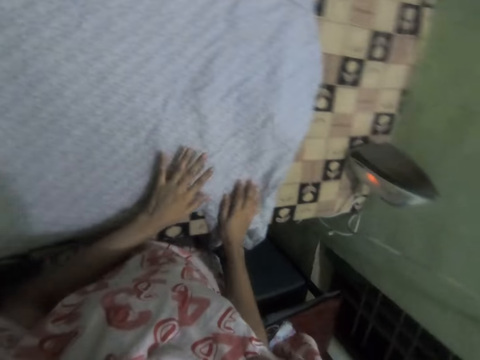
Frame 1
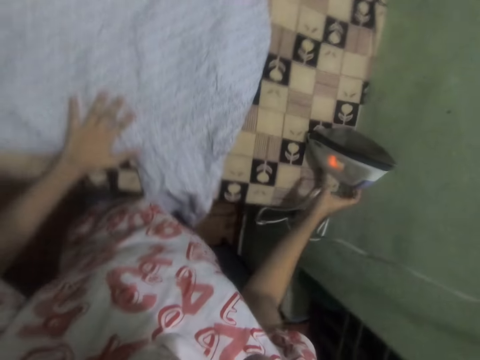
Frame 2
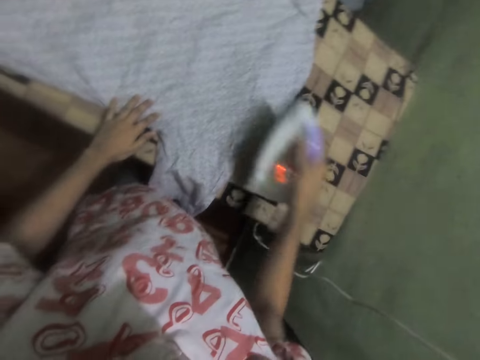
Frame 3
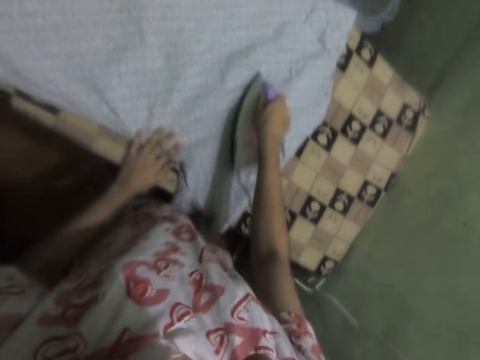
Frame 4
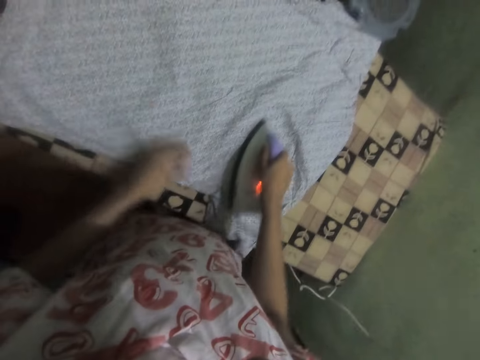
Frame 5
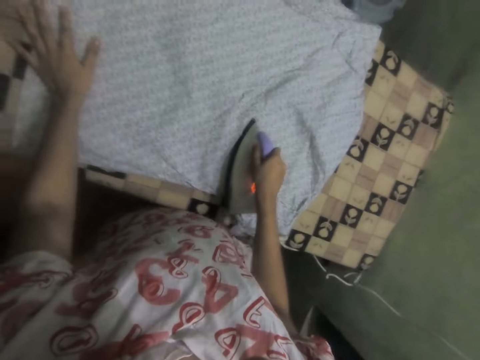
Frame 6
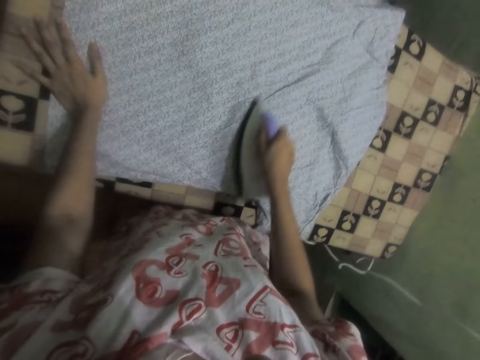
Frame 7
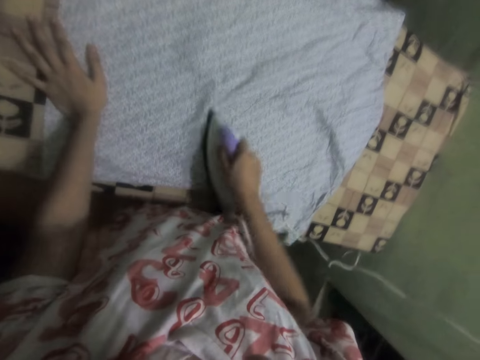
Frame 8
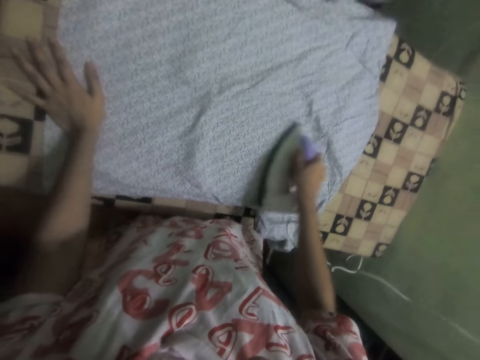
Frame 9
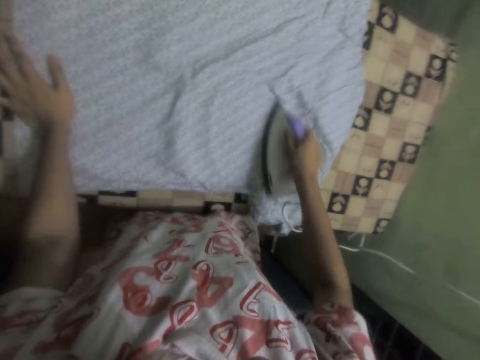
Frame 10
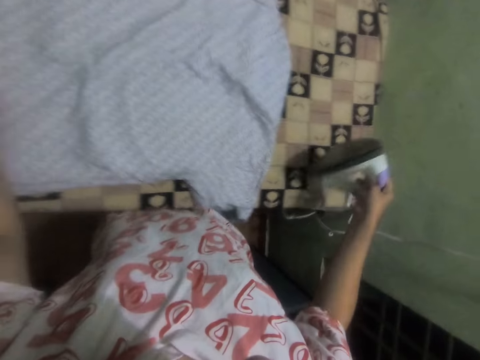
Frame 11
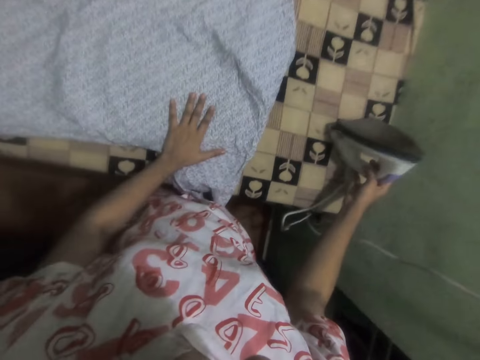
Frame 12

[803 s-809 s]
The camera wearer picks up the iron, irons the shirt, and places the iron on the ironing board.

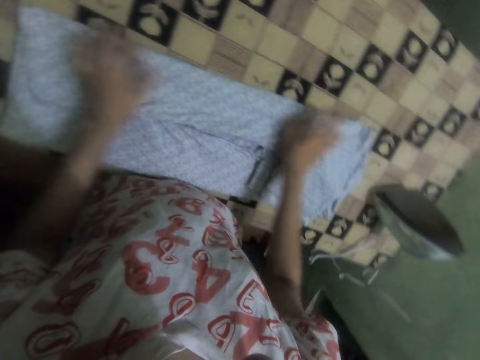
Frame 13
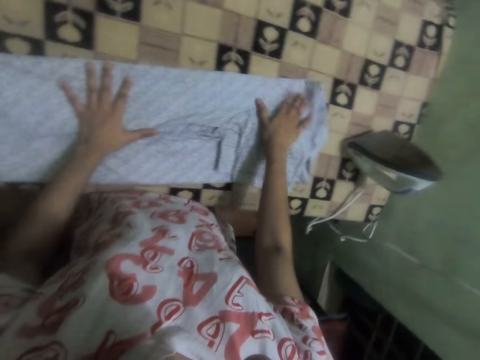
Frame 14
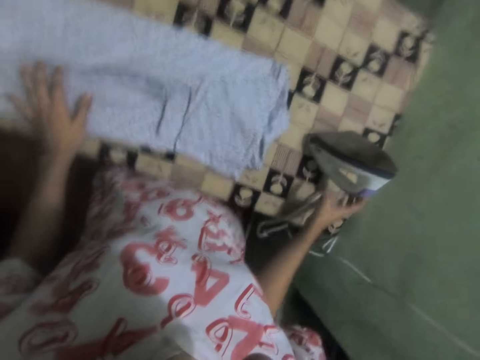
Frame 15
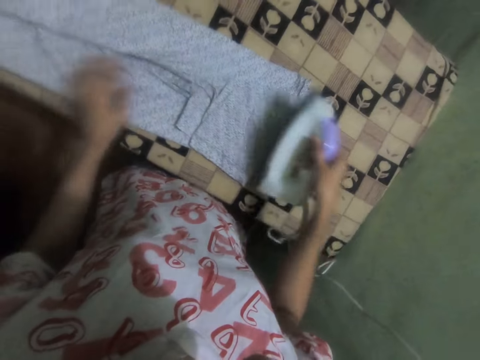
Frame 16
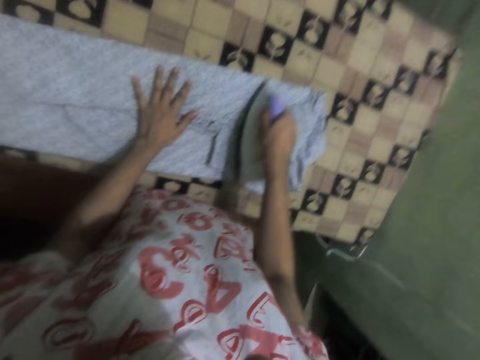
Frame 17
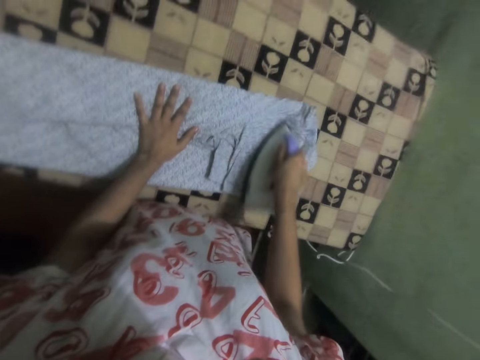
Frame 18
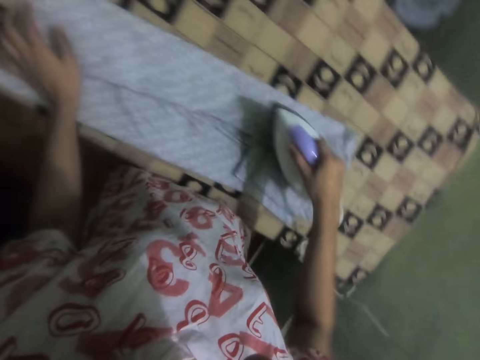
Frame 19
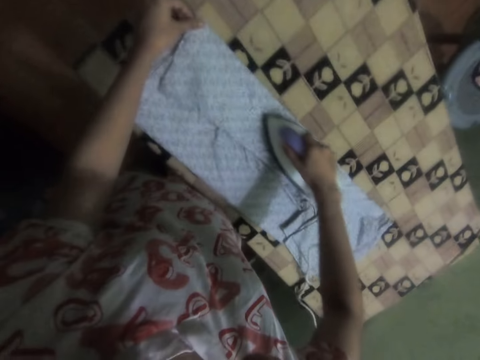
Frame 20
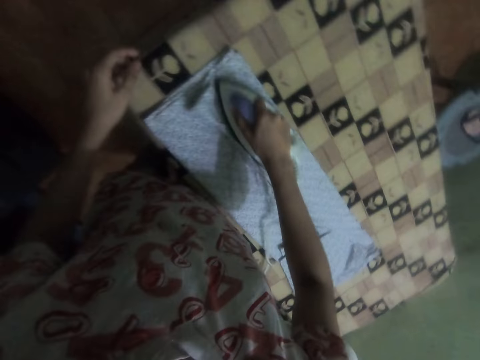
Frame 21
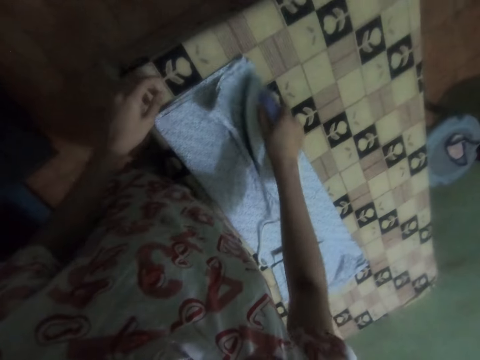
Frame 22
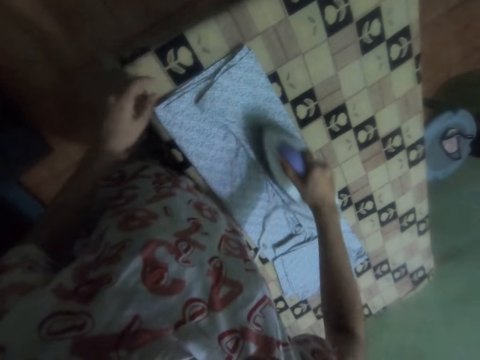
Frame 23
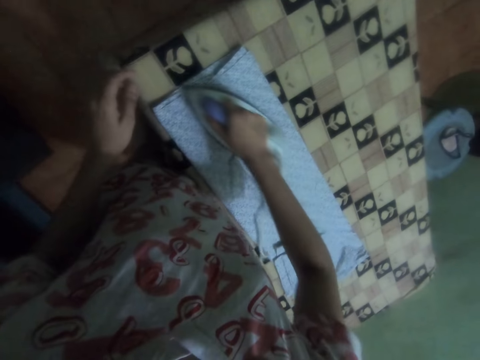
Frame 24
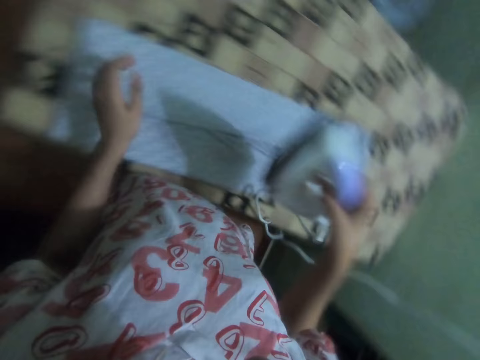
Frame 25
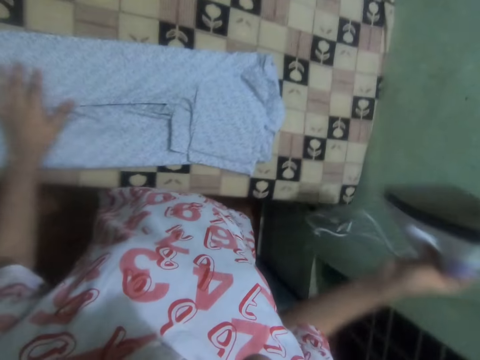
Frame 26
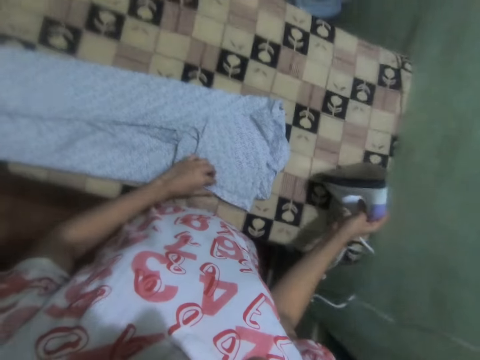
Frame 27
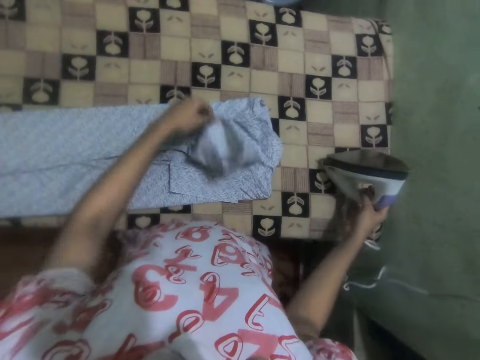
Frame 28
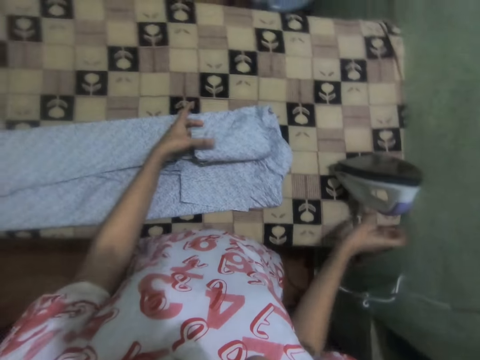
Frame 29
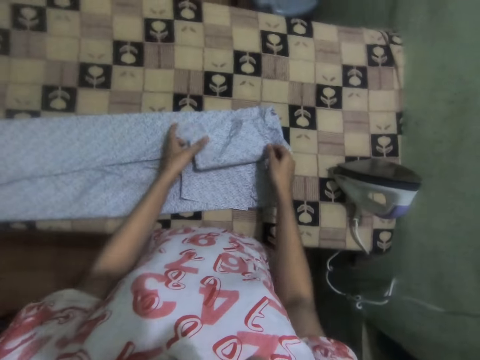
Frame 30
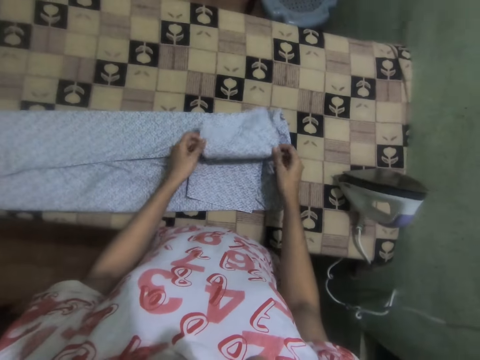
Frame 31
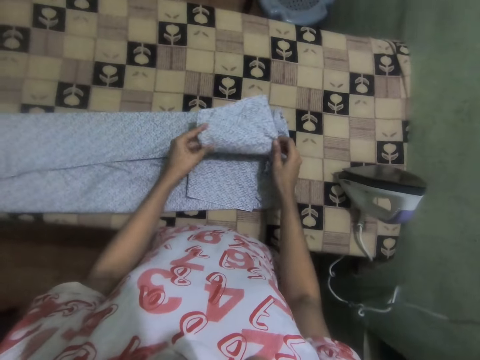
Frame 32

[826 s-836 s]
The camera wearer picks up the iron from the table. They iron the cloth with an iron. They drop the iron on the table. They fold the cloth with both hands on the table.

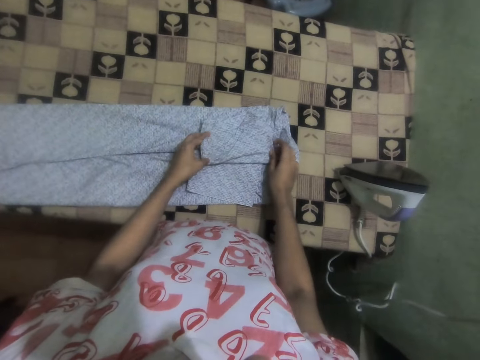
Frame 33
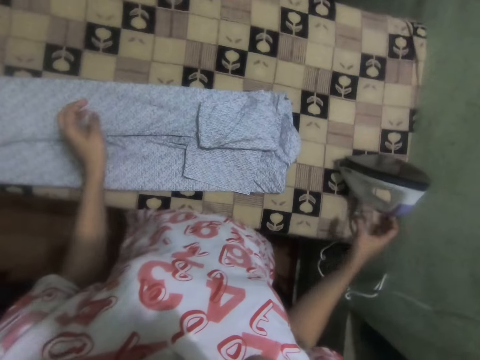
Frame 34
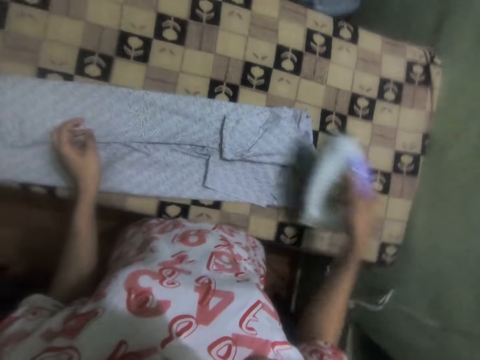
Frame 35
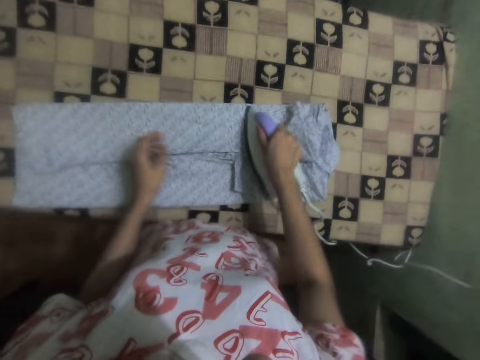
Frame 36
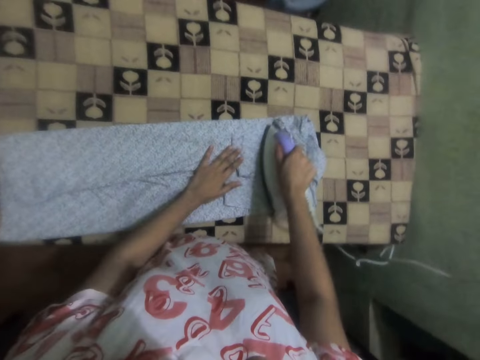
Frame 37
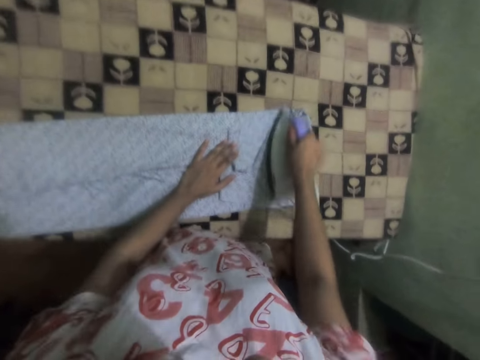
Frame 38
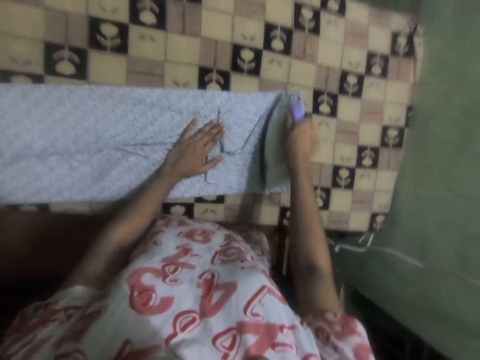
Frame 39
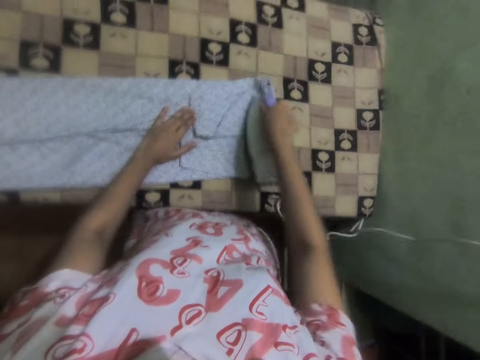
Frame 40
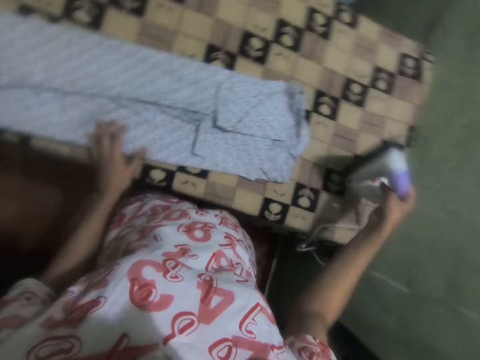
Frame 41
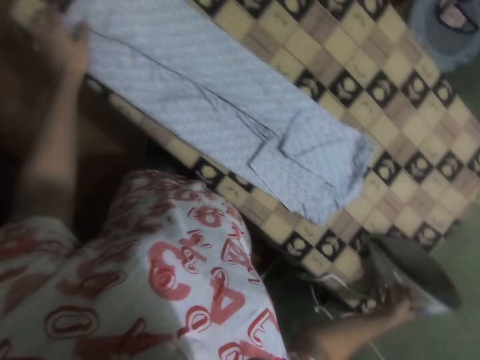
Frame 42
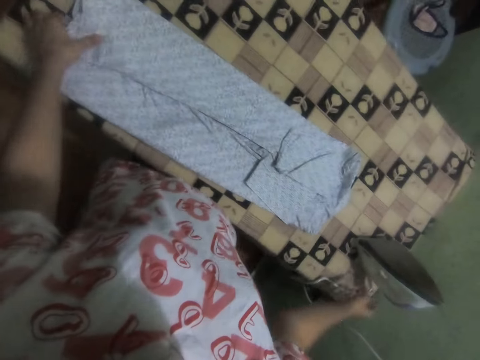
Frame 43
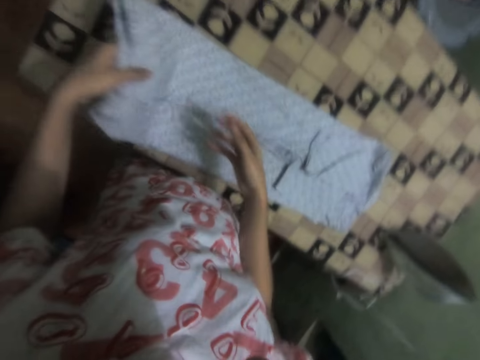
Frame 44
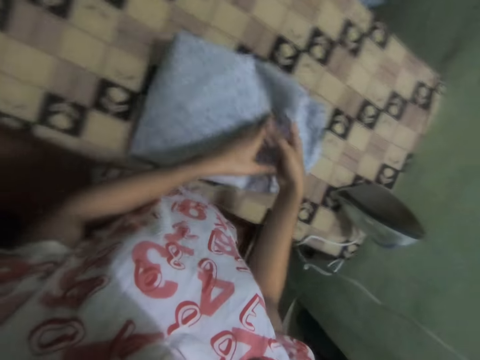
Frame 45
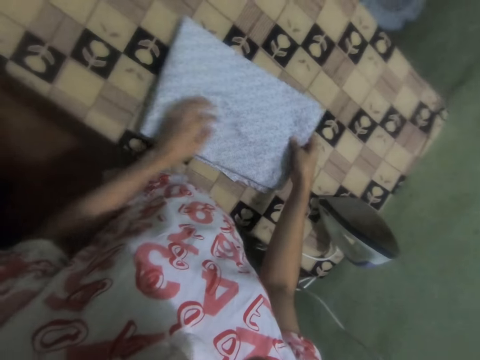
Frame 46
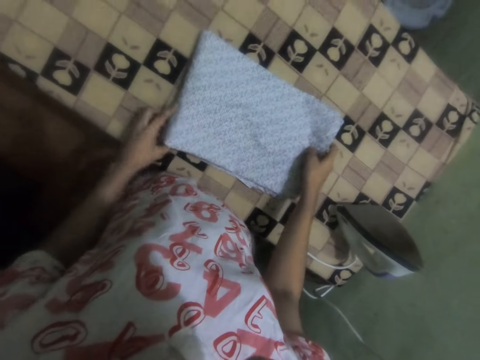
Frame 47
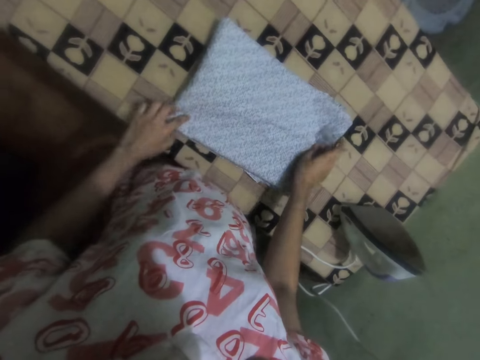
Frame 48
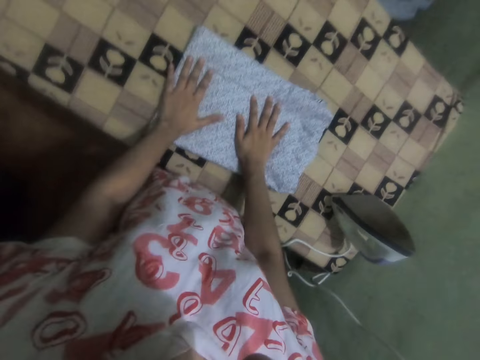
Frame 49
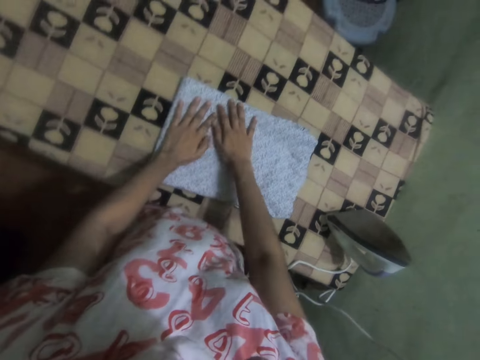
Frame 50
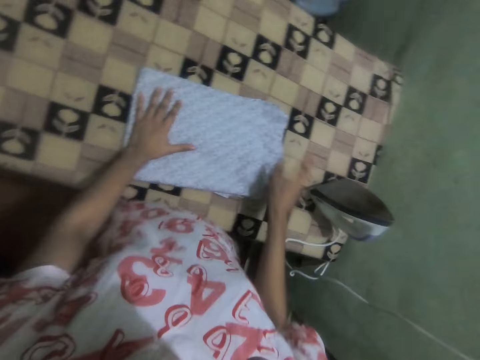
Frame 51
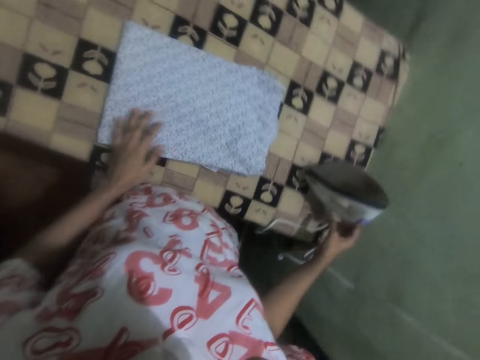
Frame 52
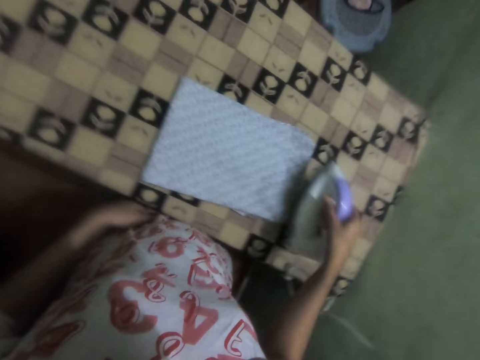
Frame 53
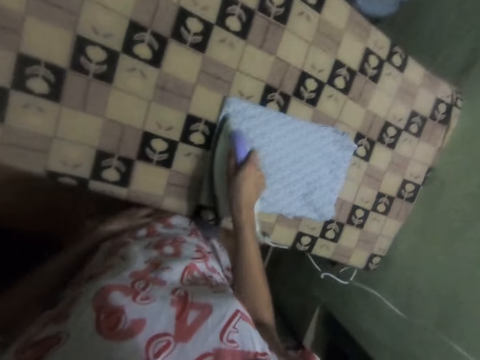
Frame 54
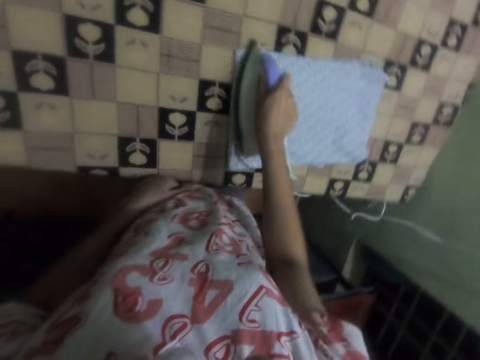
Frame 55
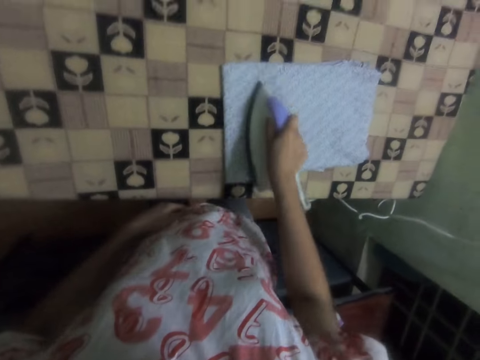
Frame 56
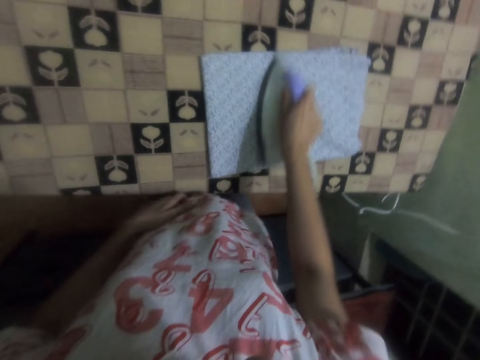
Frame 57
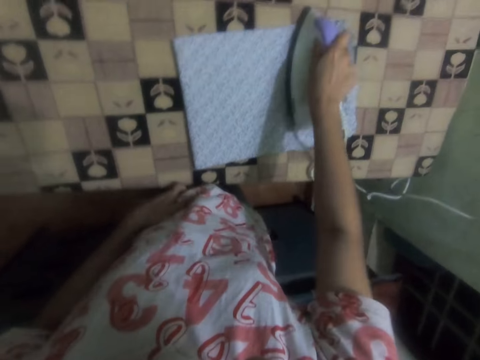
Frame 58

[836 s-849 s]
The camera wearer picks up the iron from the table. She irons the cloth with an iron. She puts the iron on the table. She folds the cloth with her hand on the table. She picks up the iron from the table. She irons the cloth with an iron.
